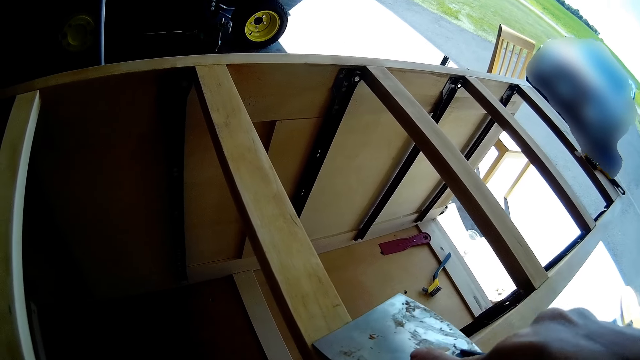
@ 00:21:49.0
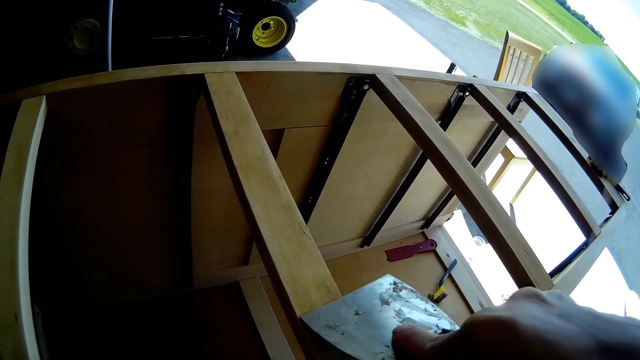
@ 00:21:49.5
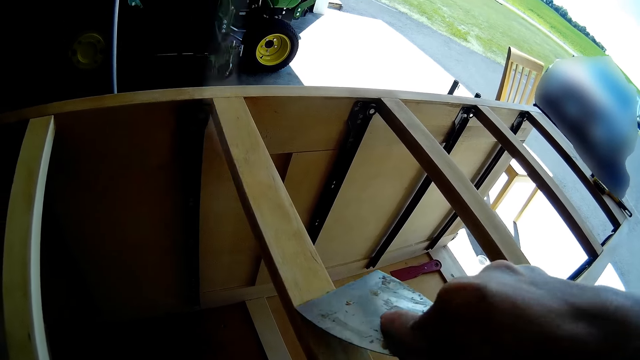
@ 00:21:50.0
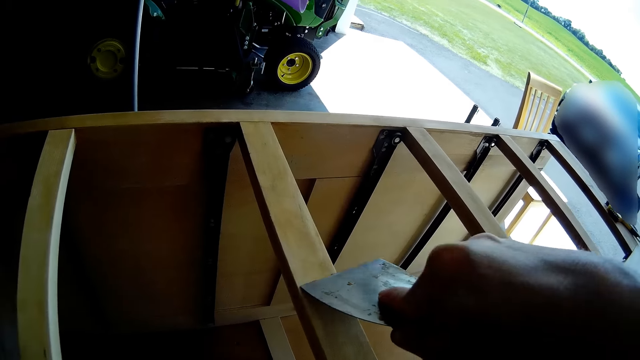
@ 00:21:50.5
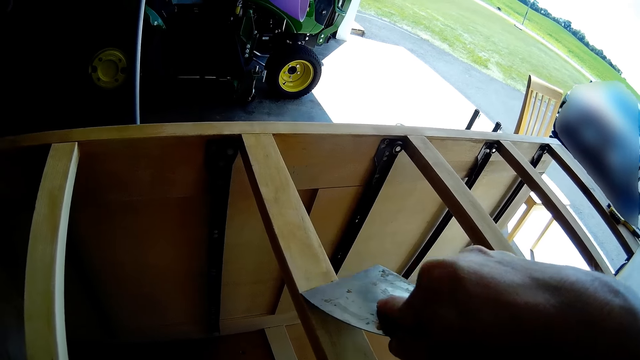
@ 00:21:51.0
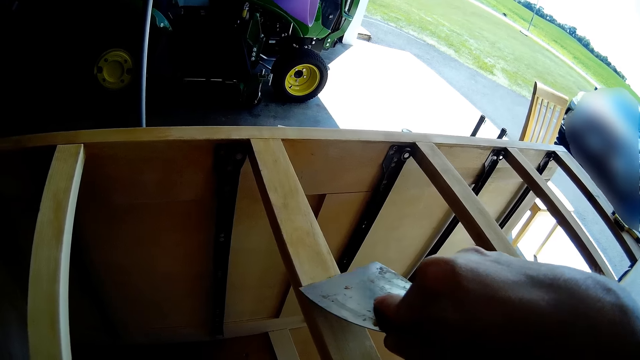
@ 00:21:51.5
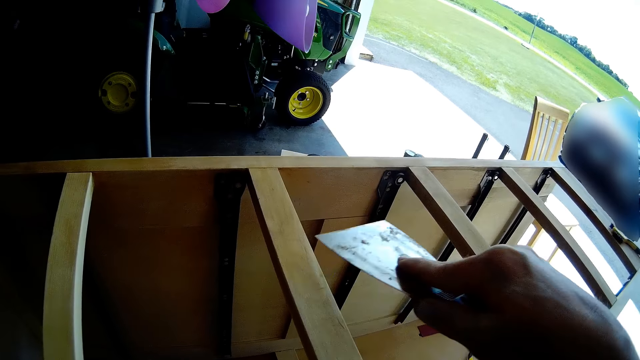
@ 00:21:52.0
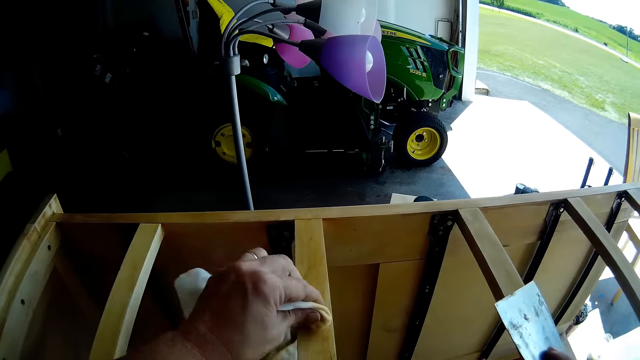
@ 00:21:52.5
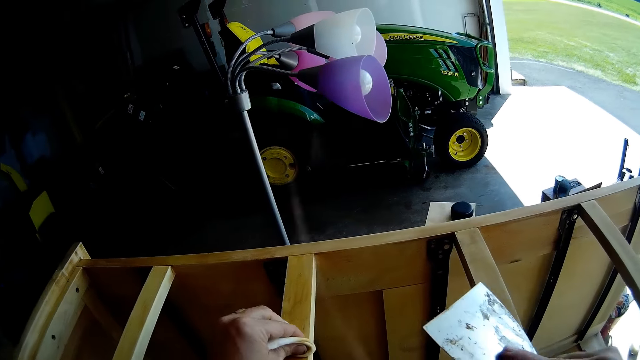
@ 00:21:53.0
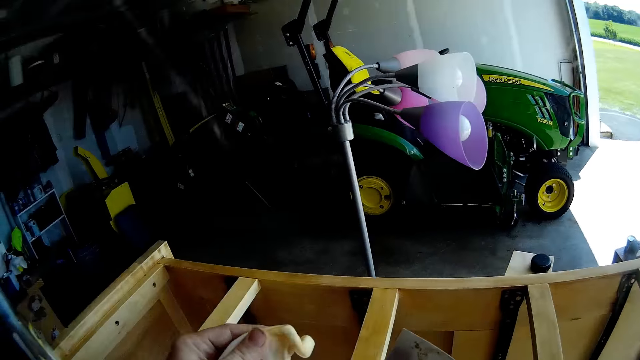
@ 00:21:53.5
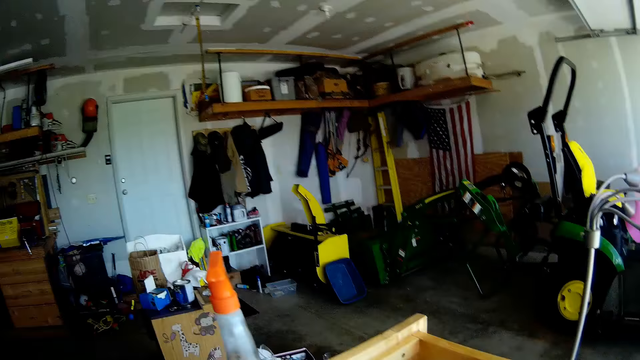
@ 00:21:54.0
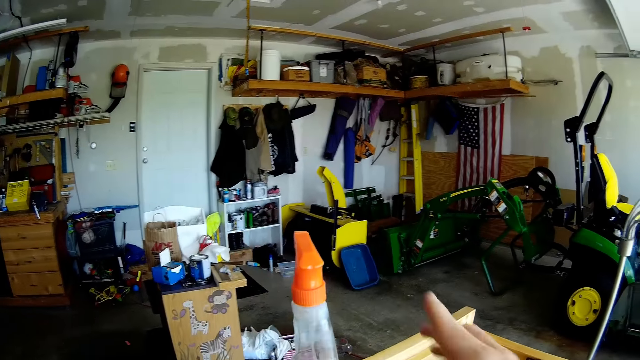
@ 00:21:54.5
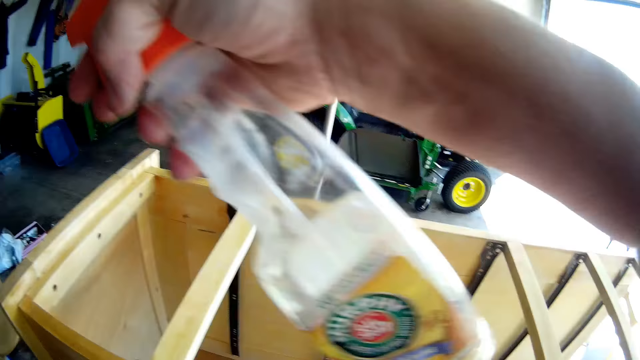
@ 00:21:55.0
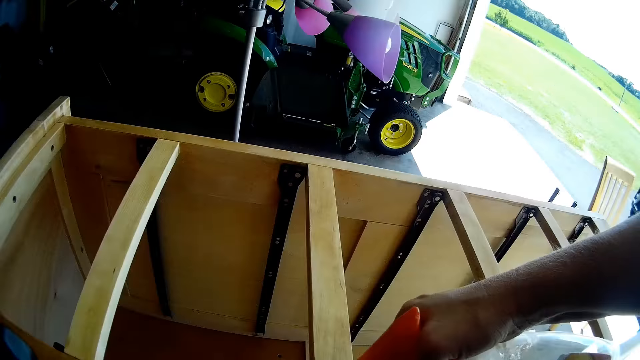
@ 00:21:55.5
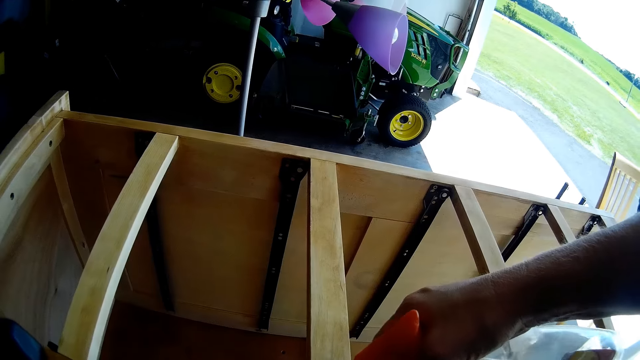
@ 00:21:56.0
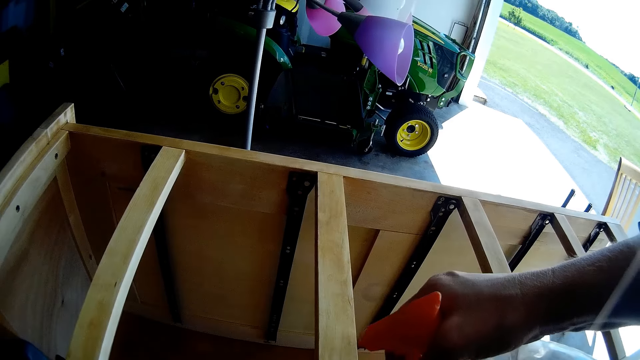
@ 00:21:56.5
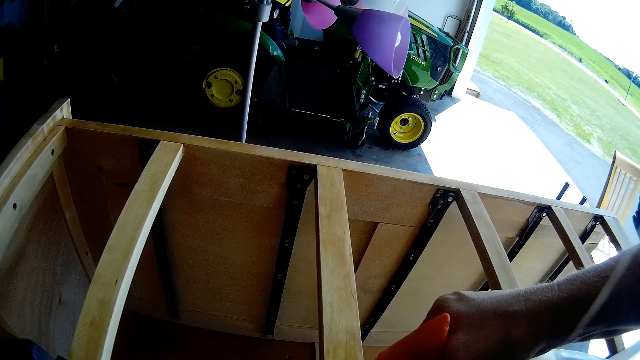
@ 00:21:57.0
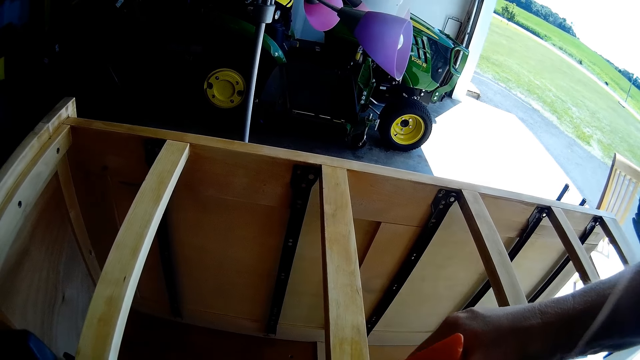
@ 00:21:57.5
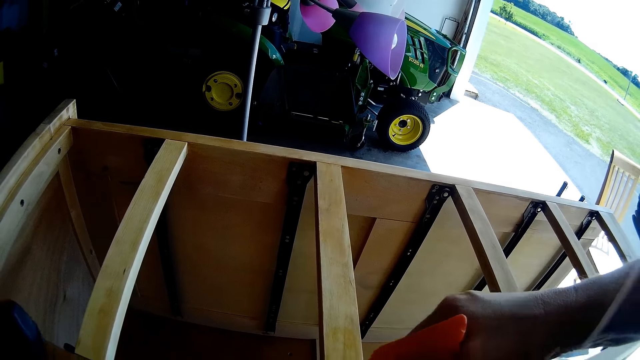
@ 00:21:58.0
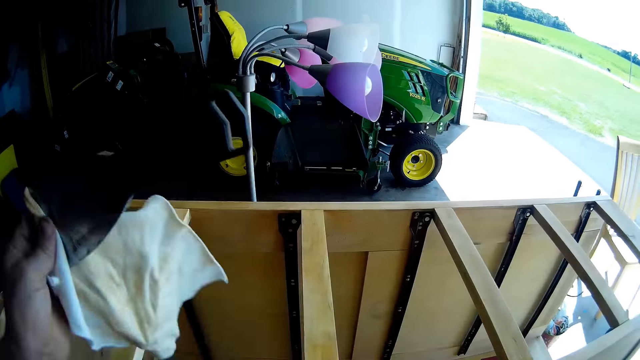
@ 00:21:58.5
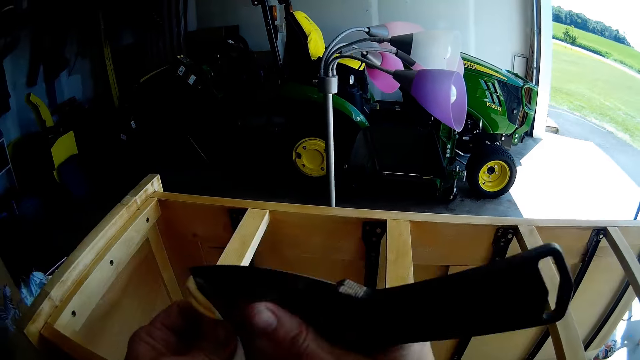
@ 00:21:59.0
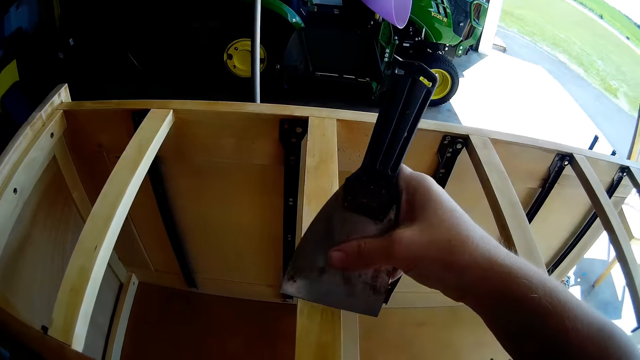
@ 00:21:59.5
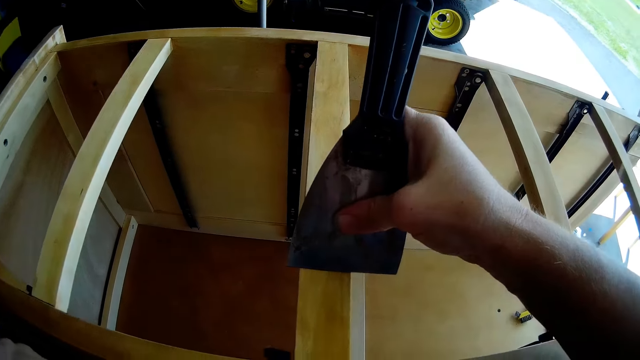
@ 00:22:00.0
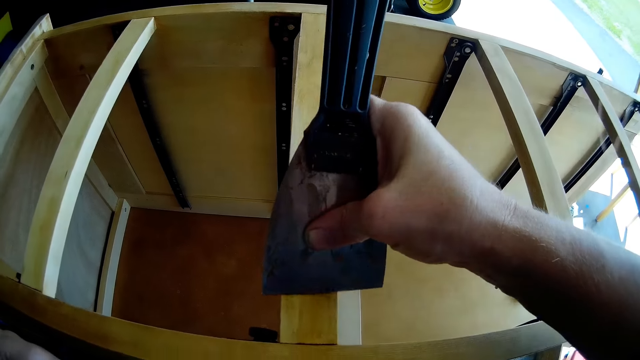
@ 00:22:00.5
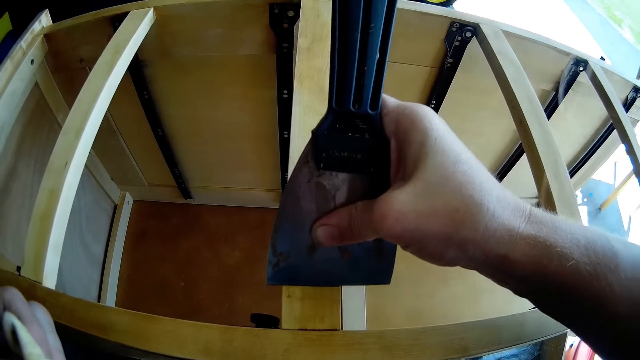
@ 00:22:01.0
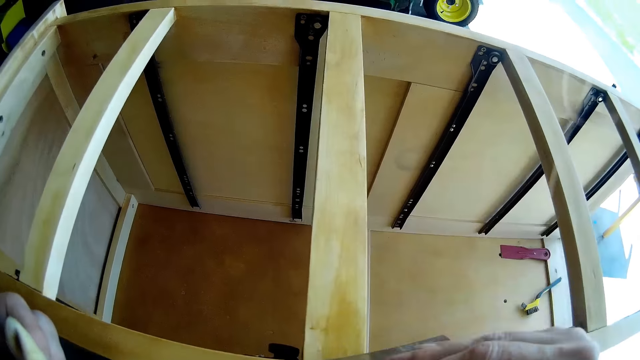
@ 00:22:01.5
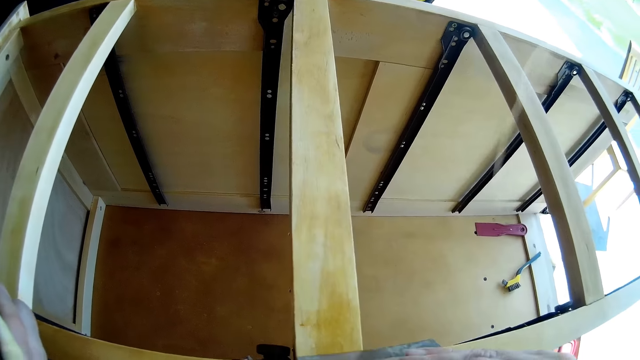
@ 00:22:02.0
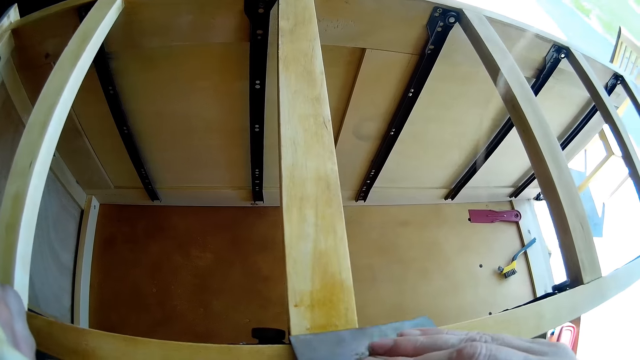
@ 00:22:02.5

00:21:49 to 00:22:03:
The camera wearer scrapes the chest of drawers or cupboard with a scraper or hoe. They wipe the cupboard with the cloth. They pick the spray from the chest of drawers. They spray on the chest of drawers. They place the spray on the cupboard. They place the scraper on the other hand. They lift the hoe. They scrape the chest of drawers with the scraper.

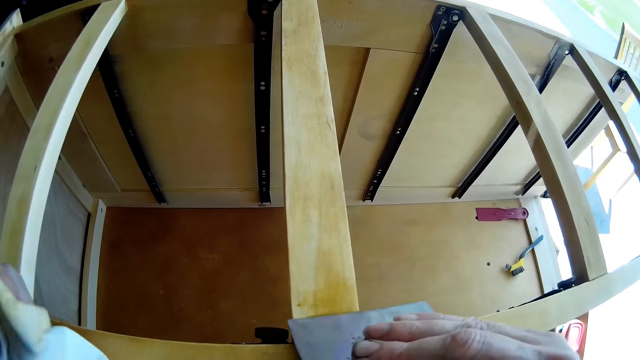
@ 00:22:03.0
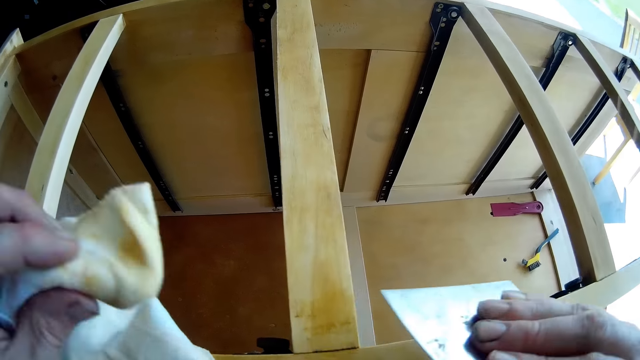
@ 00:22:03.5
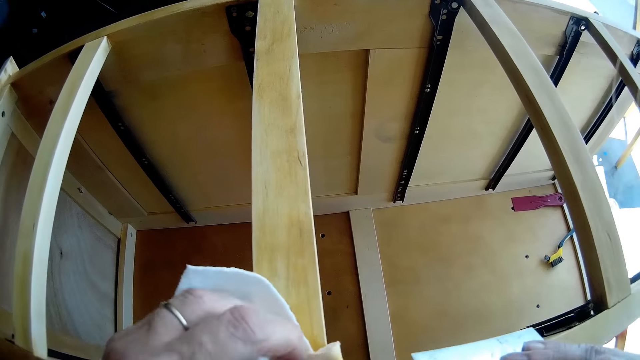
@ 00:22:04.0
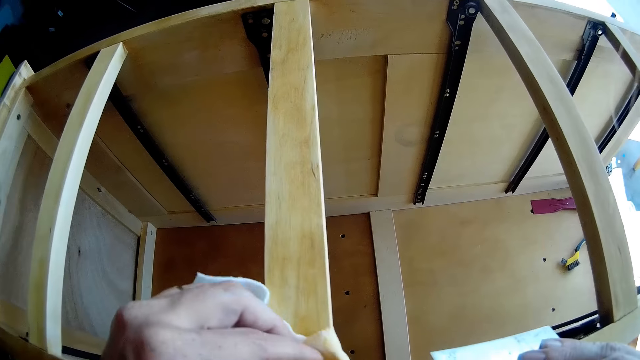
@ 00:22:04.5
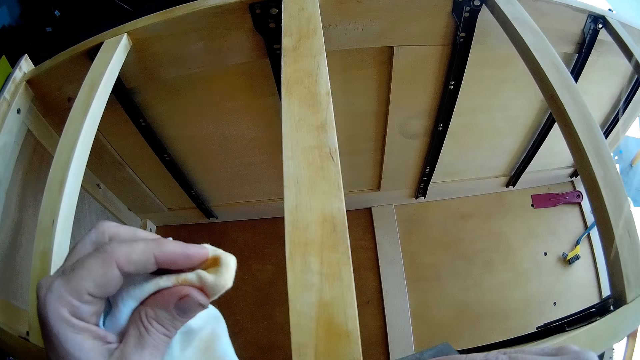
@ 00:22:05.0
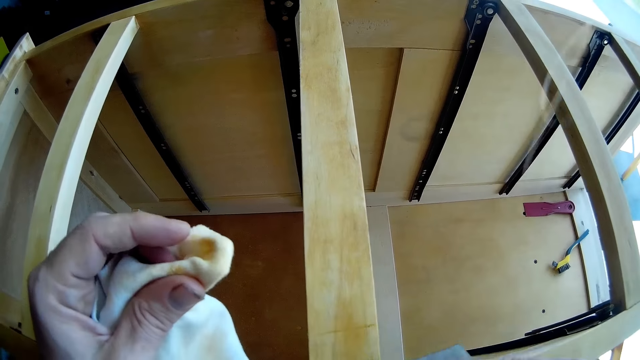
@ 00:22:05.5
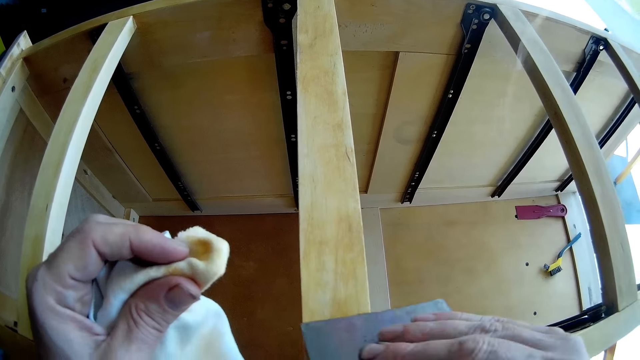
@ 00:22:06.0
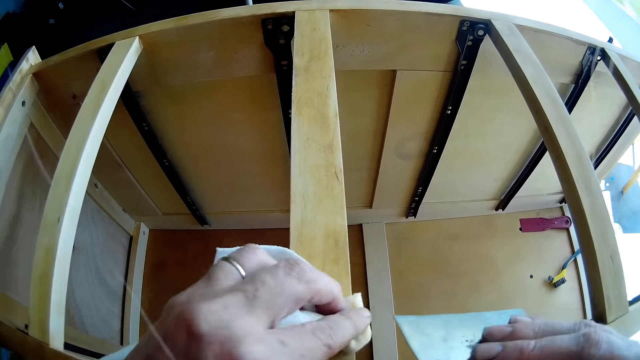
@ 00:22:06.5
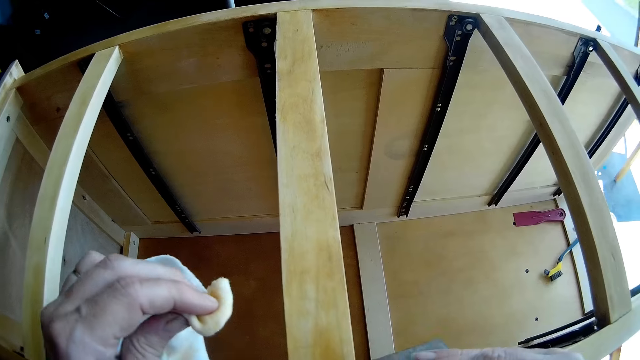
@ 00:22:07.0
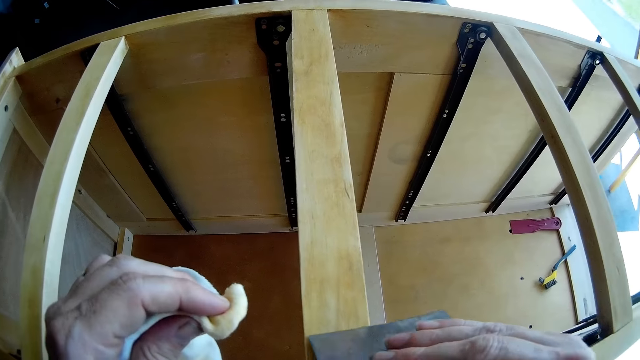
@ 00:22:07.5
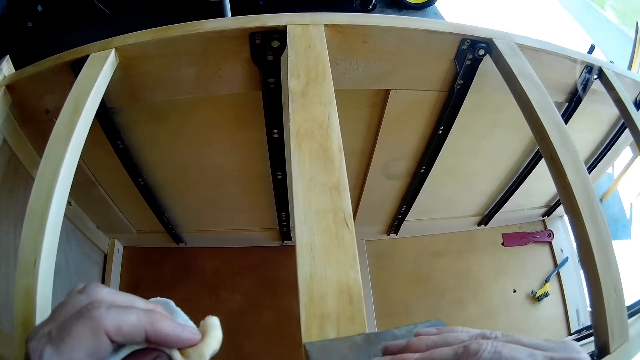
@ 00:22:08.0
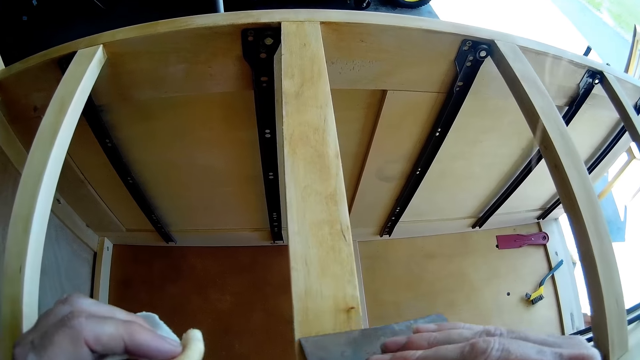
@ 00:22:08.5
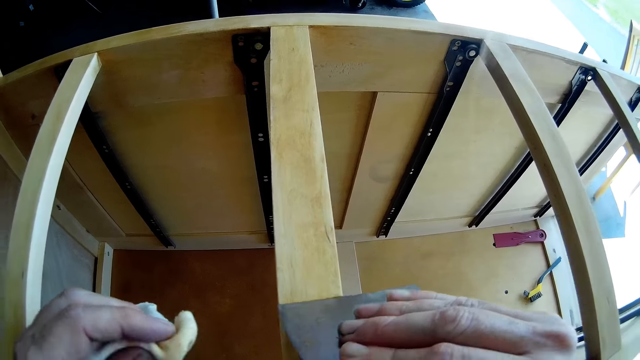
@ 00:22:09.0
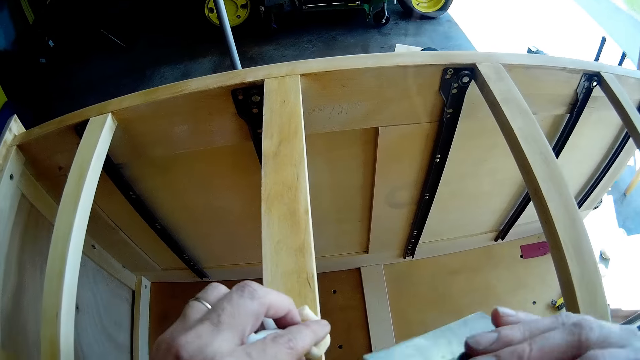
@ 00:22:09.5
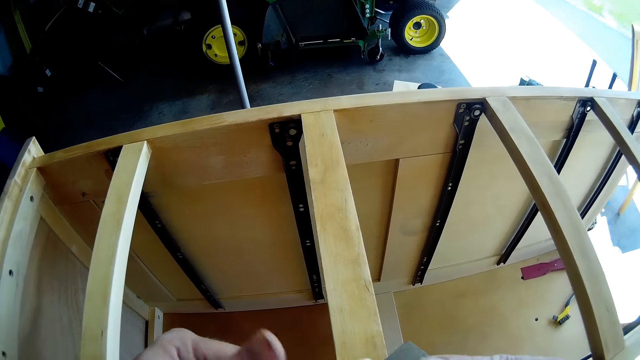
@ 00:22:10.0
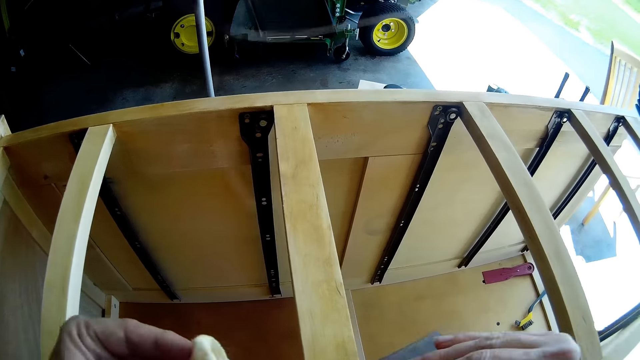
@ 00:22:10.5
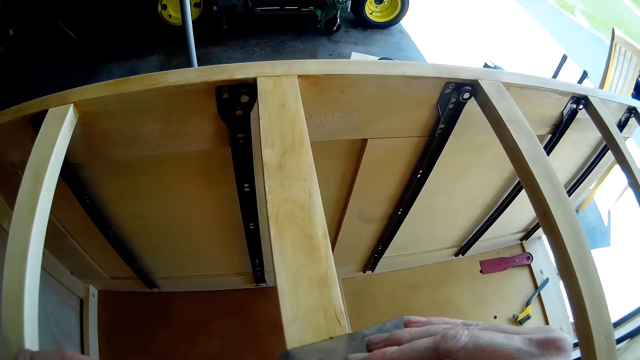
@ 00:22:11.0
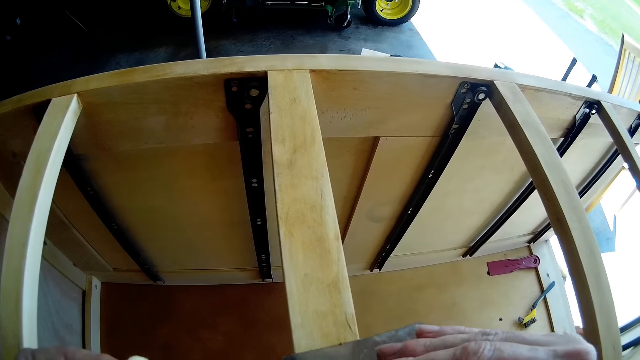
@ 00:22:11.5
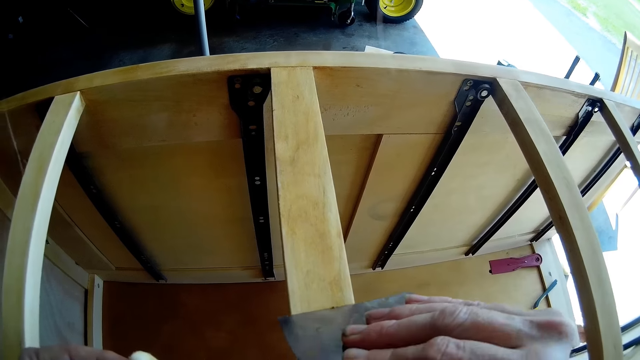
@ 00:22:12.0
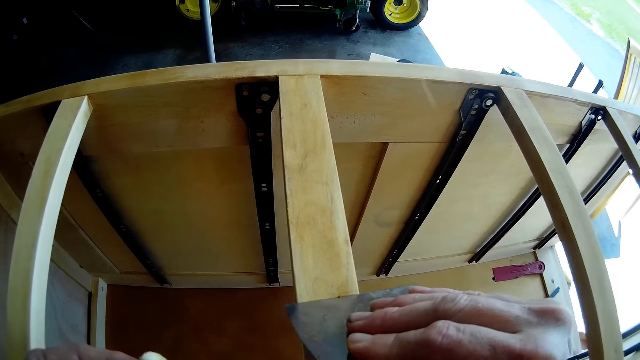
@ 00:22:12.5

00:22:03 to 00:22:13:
The camera wearer wipes the chest of drawers with a cloth. They scrape the chest of drawers with a scraper. They wipe the chest of drawers with the cloth. They scrape the chest of drawers with the scraper. They wipe the chest of drawers with the cloth. They scrape the chest of drawers with the scraper.
